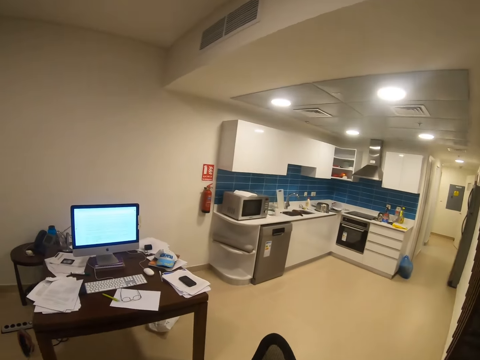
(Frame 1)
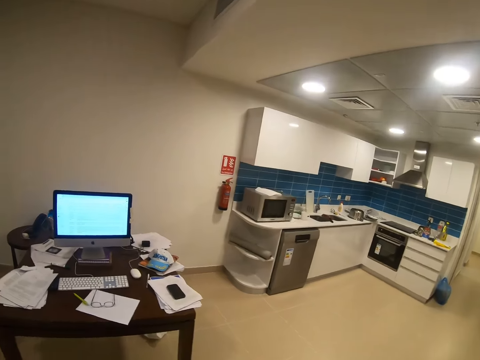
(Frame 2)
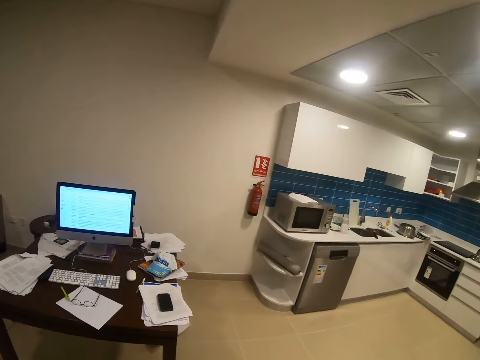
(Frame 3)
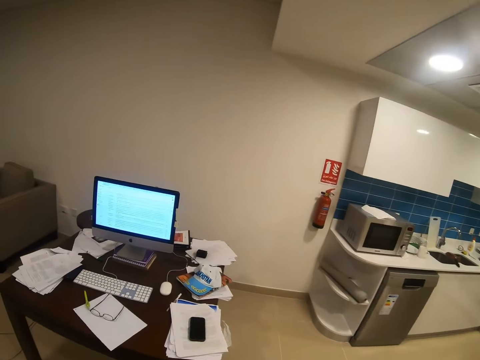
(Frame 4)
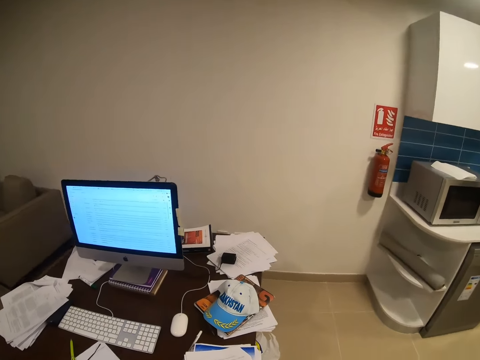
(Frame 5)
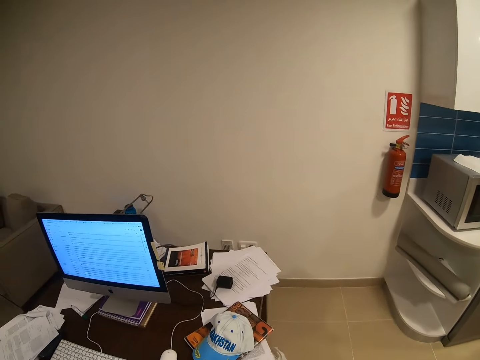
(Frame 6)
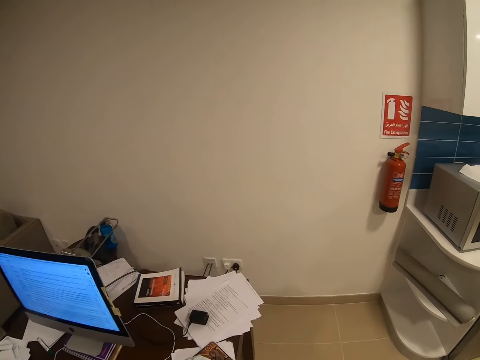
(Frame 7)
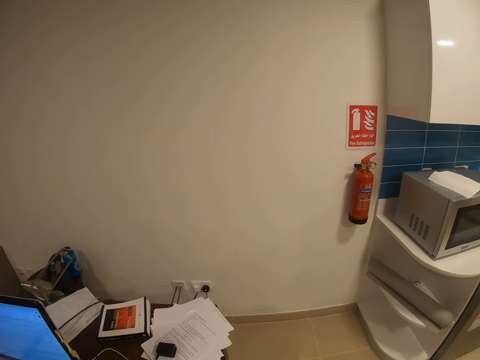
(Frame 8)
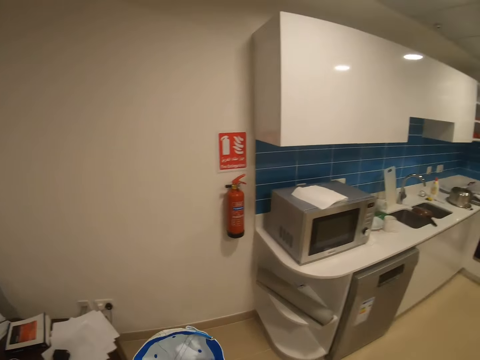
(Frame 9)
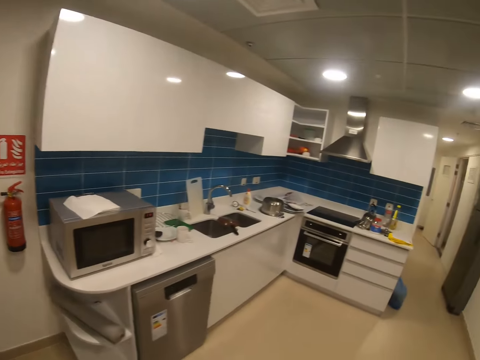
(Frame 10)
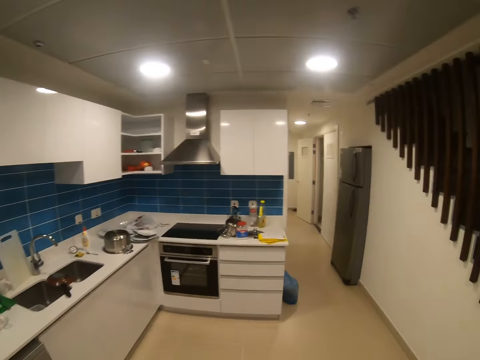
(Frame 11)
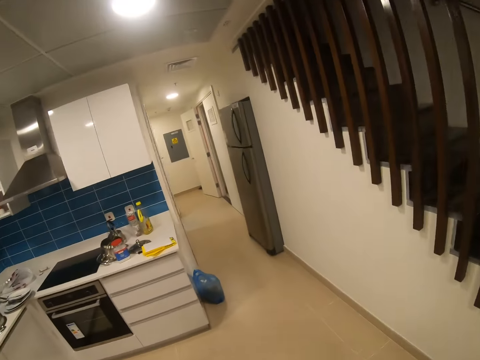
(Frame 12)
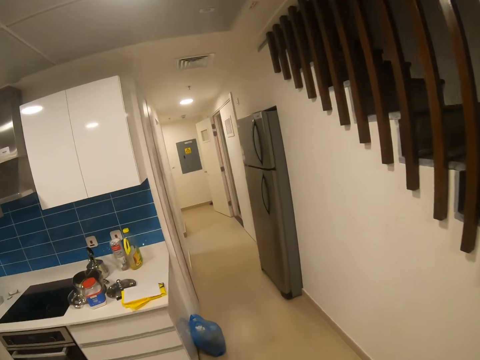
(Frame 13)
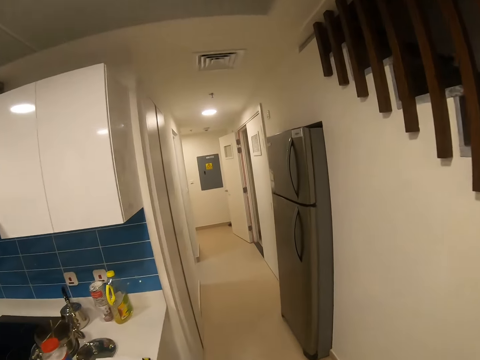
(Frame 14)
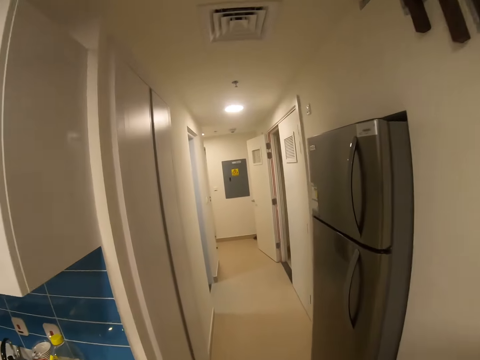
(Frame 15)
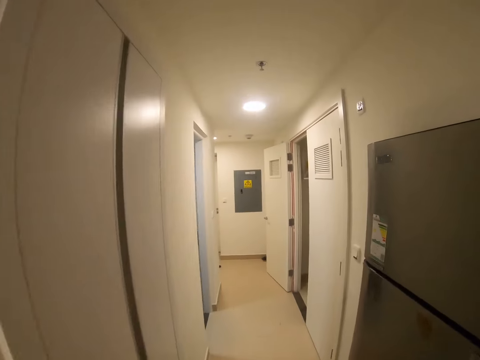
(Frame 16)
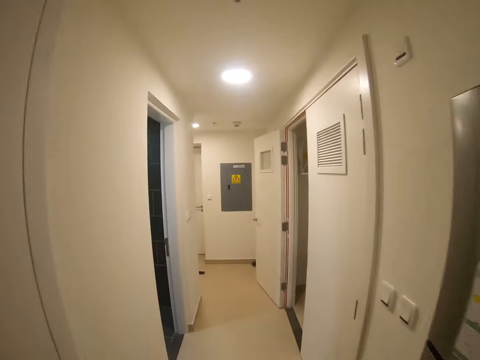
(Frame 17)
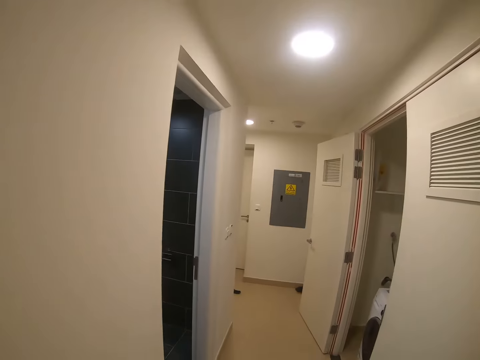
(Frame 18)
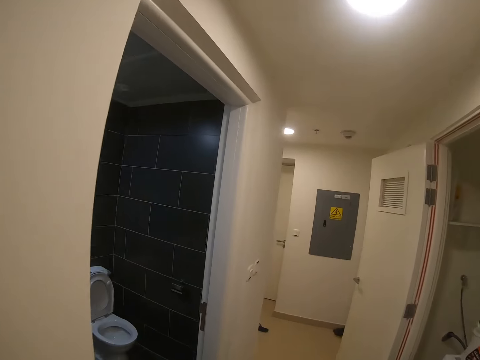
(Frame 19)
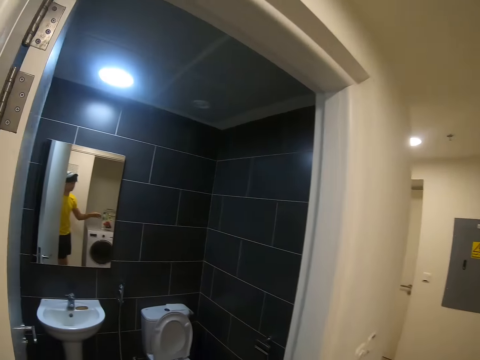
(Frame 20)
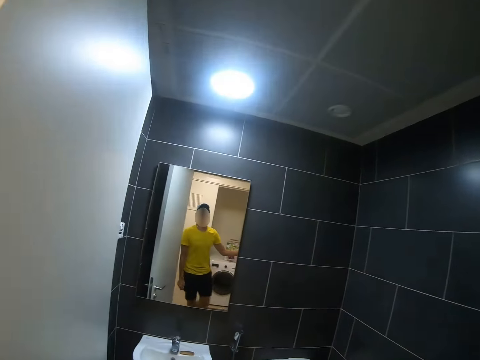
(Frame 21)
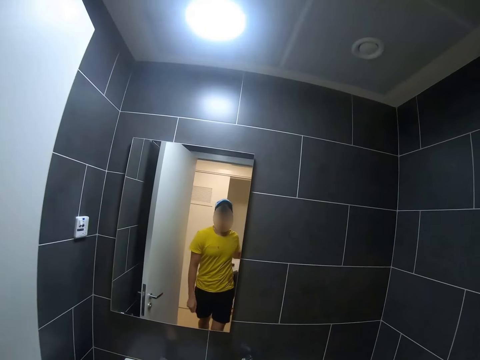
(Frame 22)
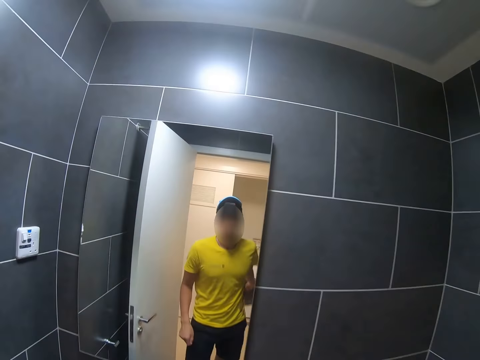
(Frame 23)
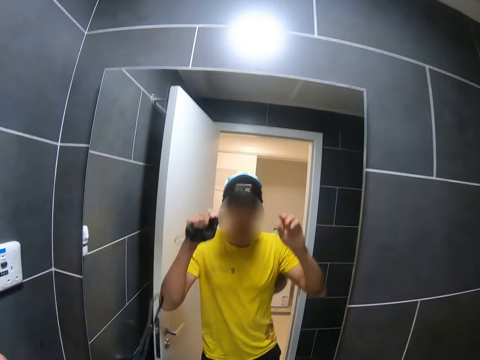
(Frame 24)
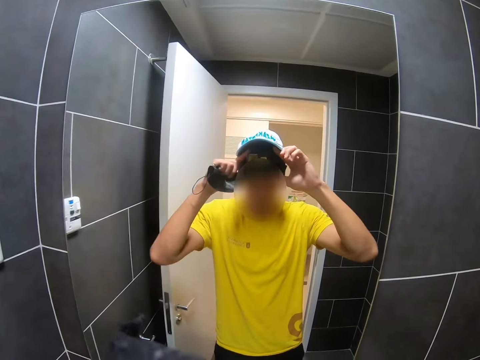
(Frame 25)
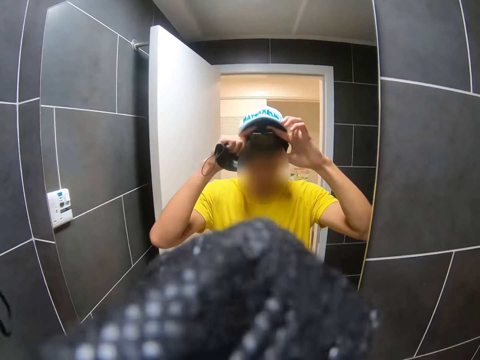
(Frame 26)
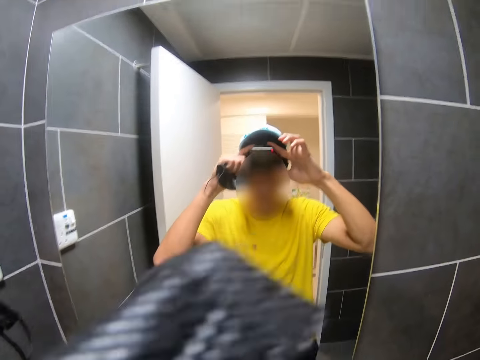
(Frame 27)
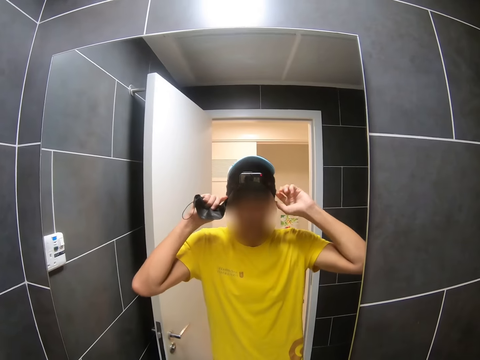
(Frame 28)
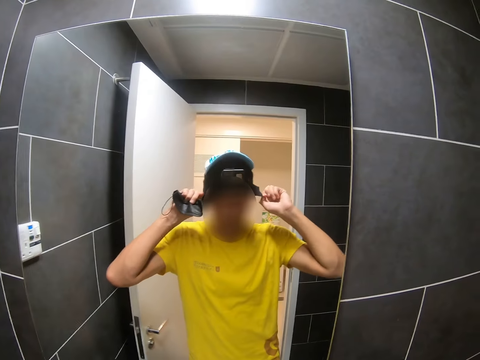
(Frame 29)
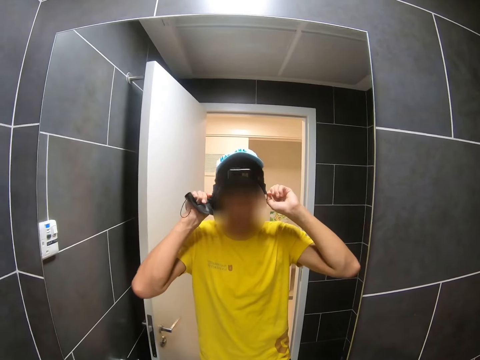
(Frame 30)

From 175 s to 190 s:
The camera wearer looks at the screen. They pick up a cap on the table. They hold the cap. They walk around. They wear the cap. They look at themselves in the mirror. They fix the camera on the head.

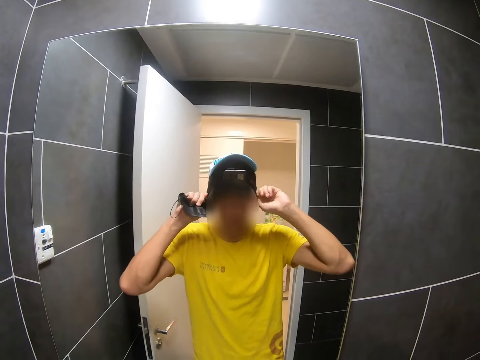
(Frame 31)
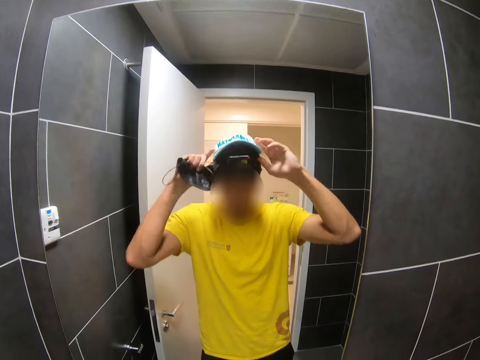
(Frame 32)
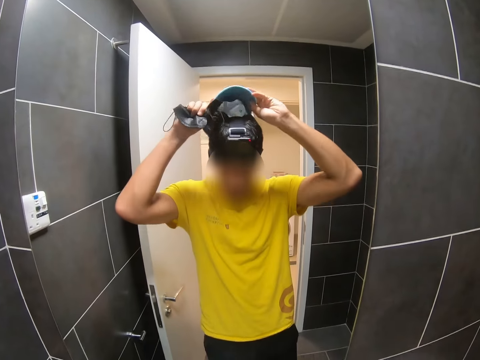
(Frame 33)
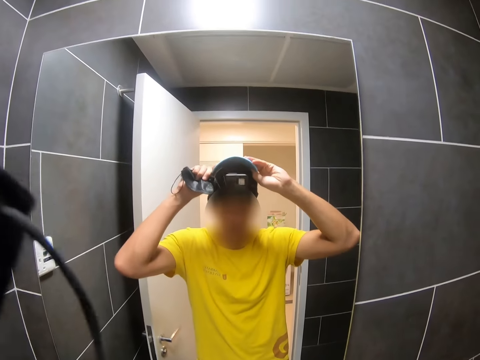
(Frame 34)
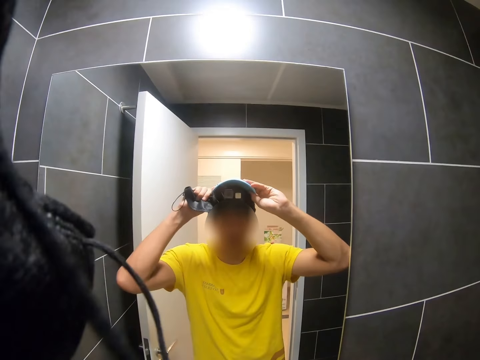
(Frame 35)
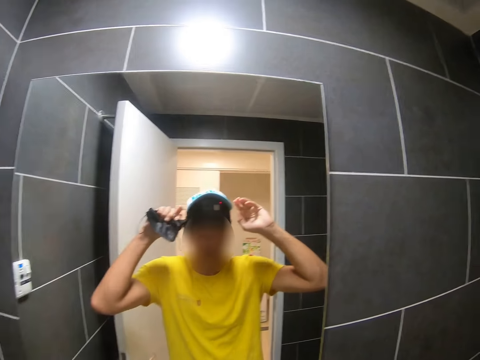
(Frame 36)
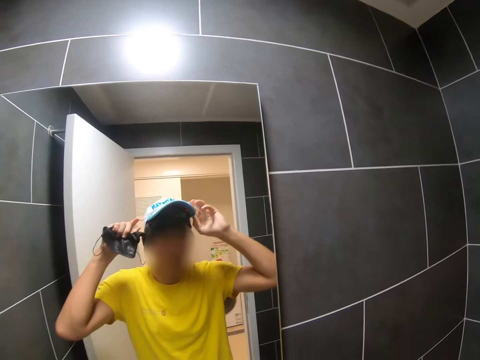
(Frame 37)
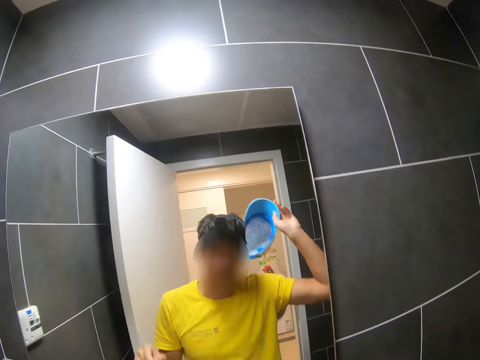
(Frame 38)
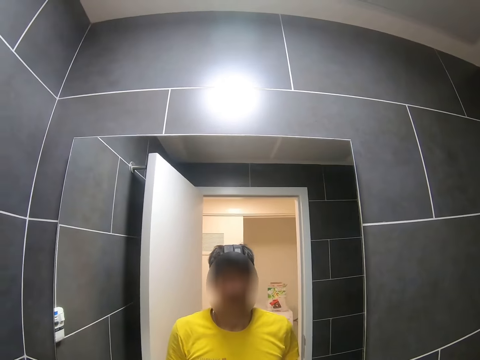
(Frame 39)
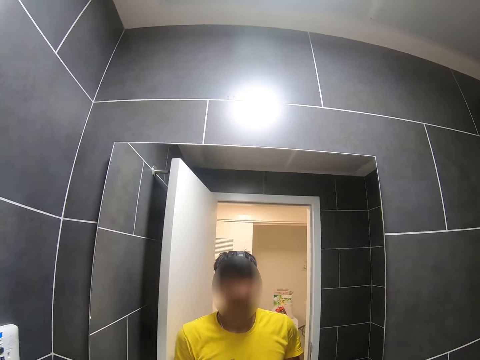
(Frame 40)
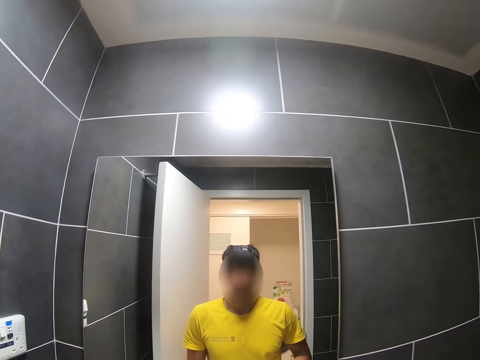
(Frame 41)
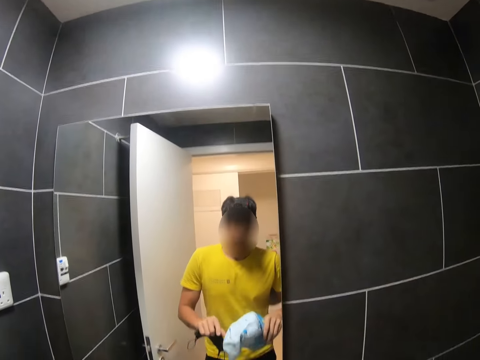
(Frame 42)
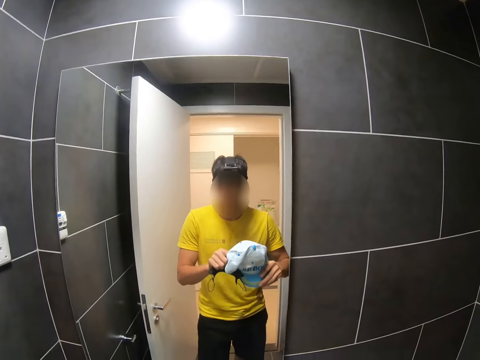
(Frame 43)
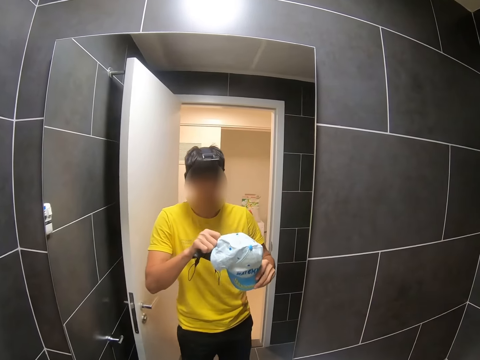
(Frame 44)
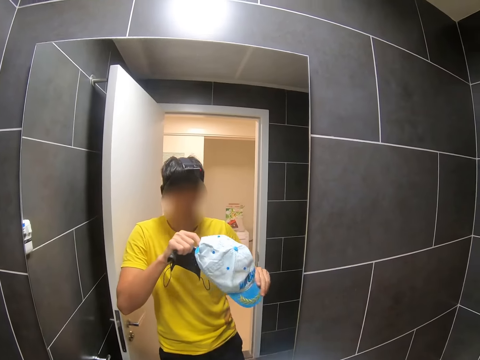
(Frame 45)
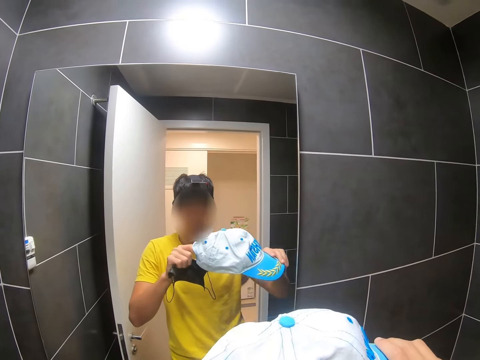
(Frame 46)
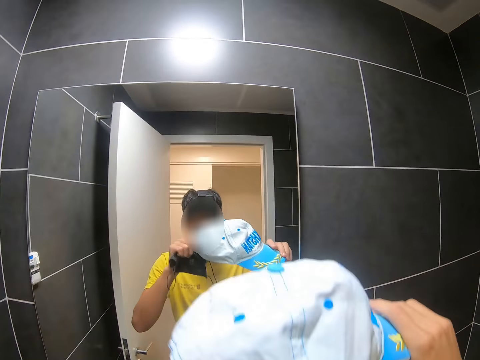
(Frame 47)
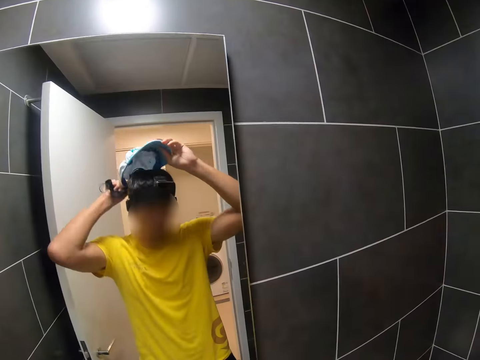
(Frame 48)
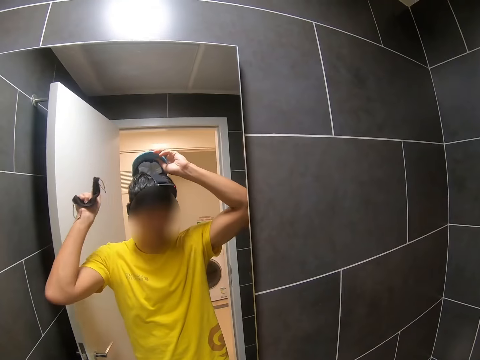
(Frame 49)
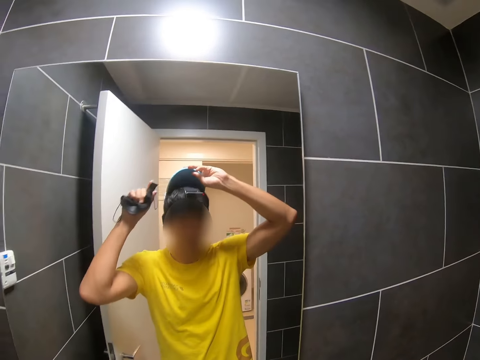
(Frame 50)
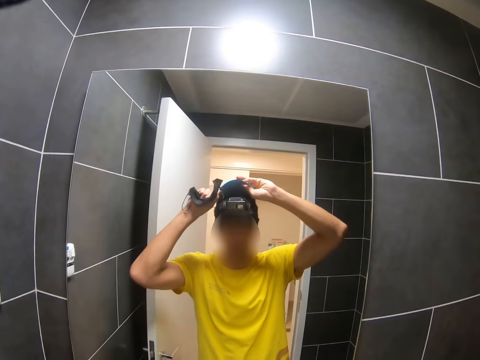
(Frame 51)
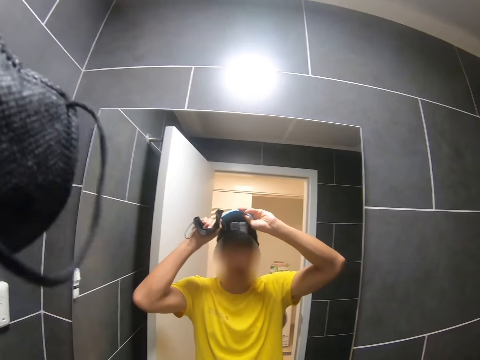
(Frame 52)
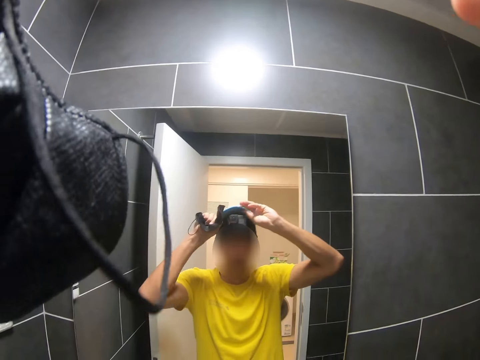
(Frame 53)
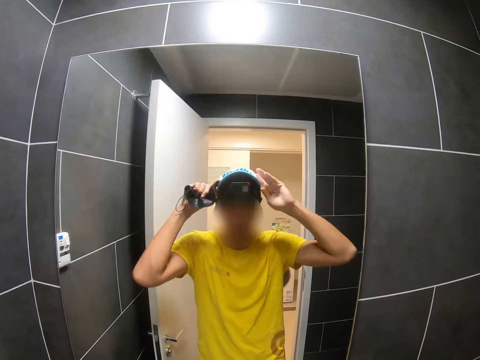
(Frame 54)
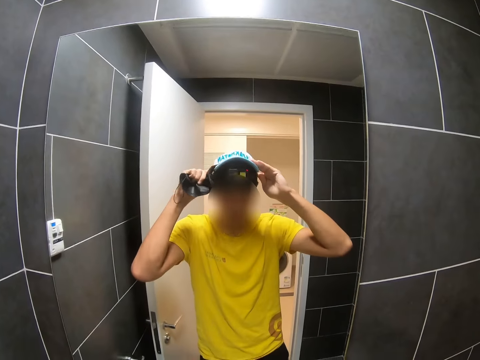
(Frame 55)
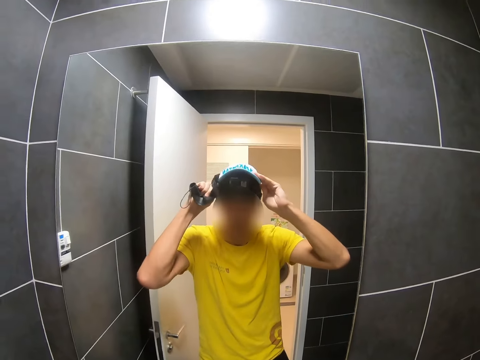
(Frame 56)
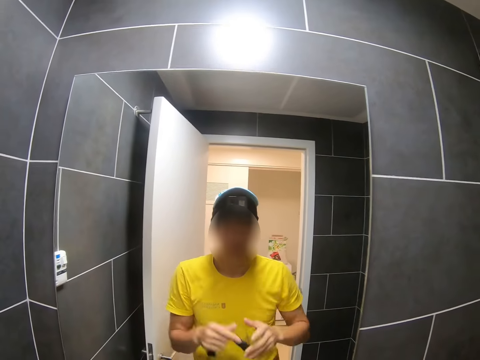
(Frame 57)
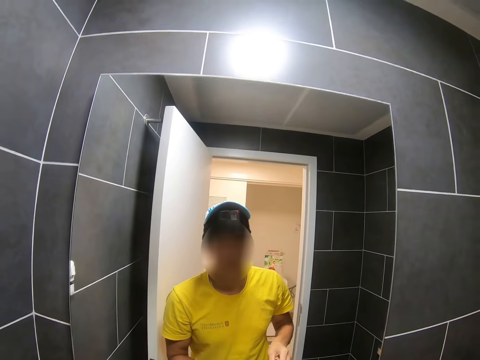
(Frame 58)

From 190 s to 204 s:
The camera wearer adjusts the cap on the head with hands. They remove the cap with the right hand. They look at the mirror. They hold the cap. They stretch the cap. They look at the cap. They wear the cap. They adjust the cap with hands. They look at the mirror.
